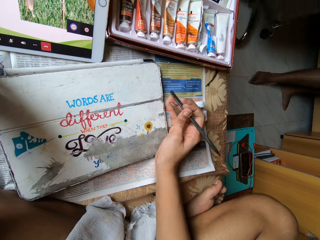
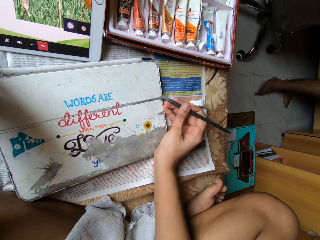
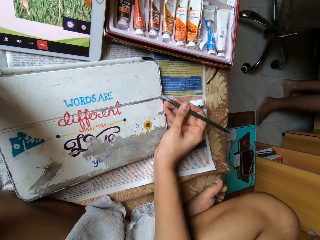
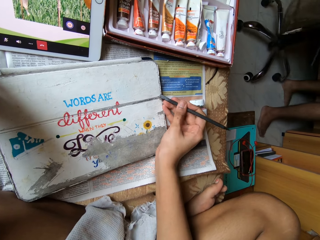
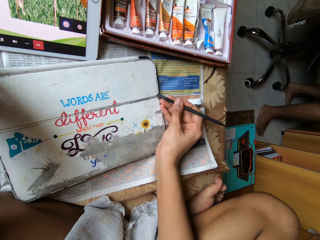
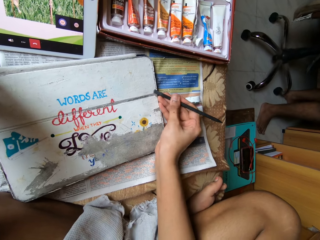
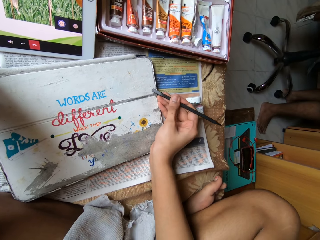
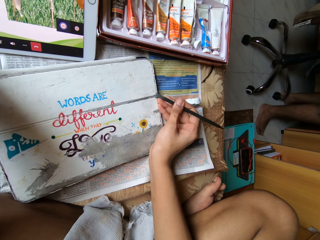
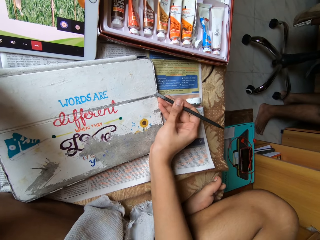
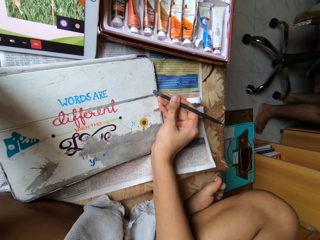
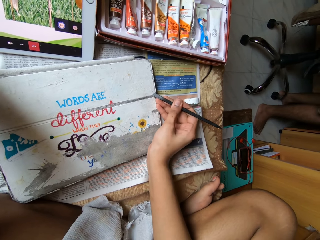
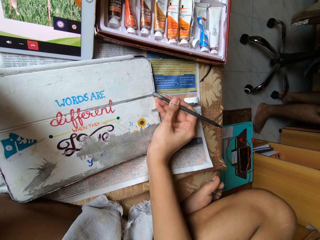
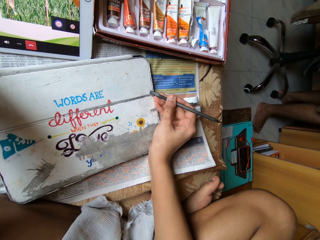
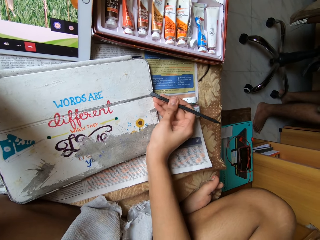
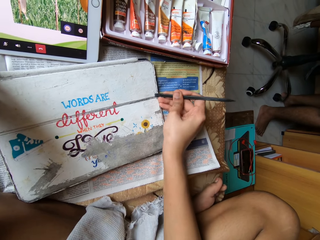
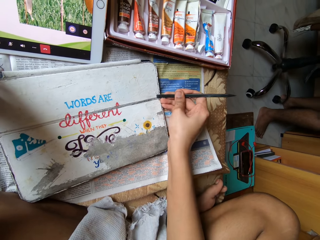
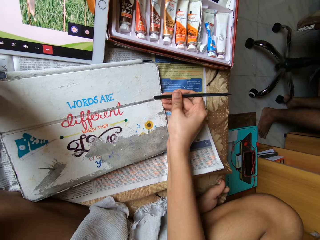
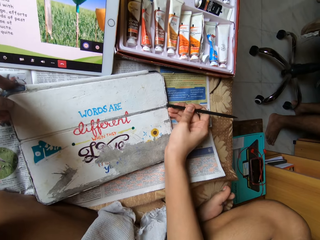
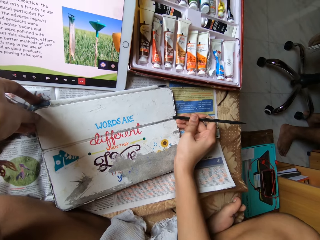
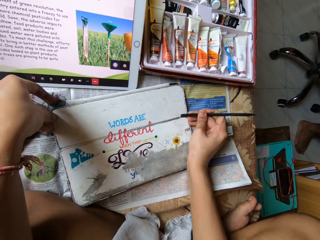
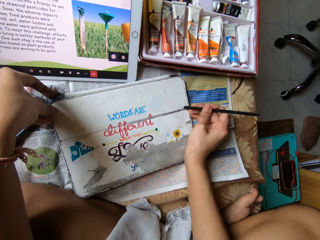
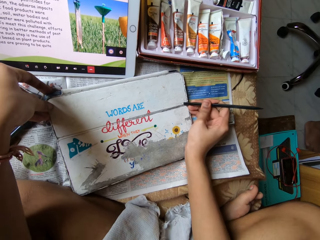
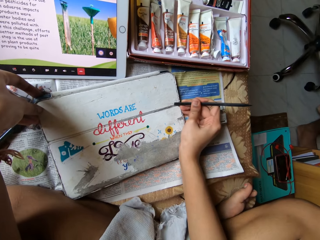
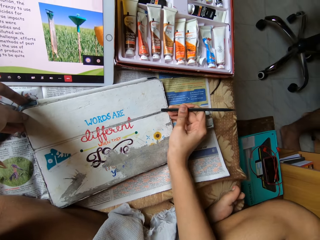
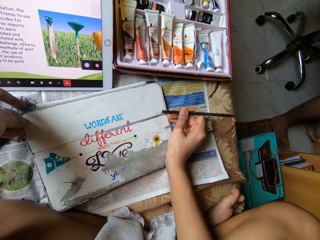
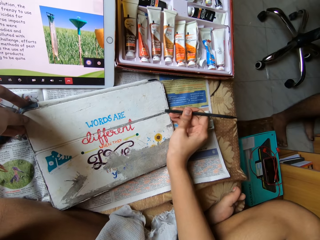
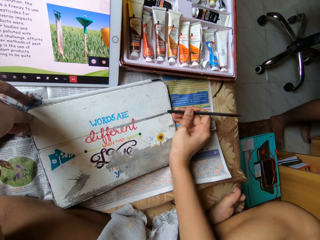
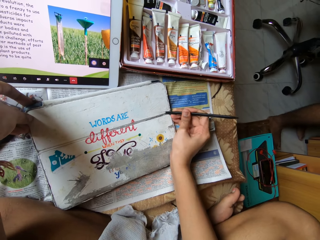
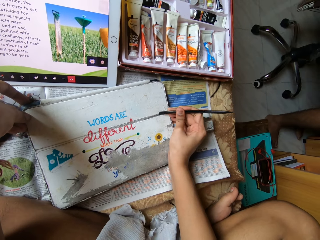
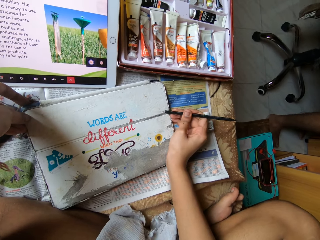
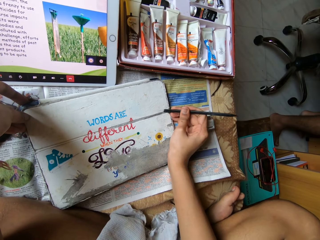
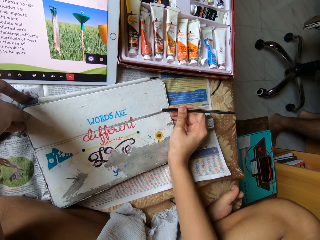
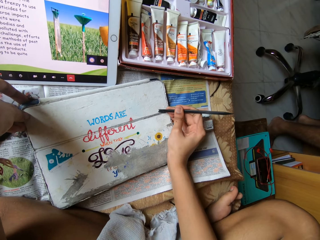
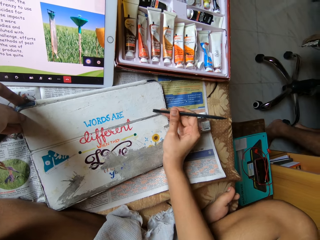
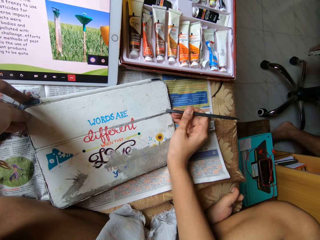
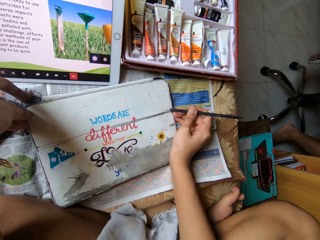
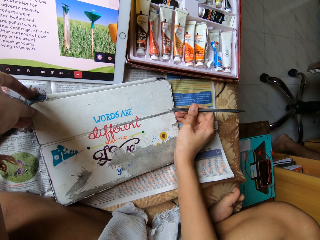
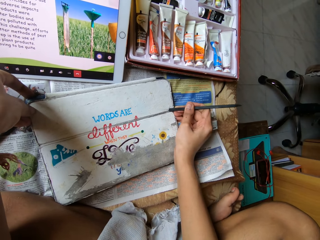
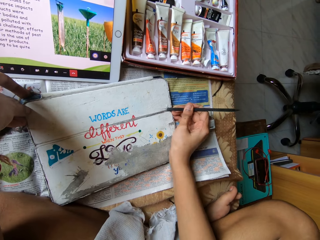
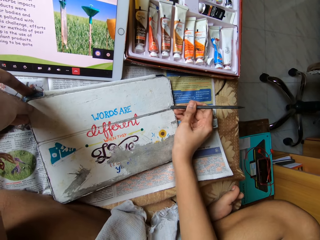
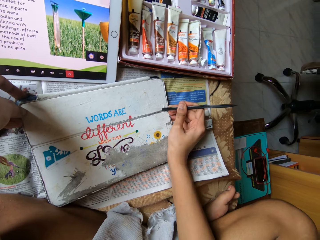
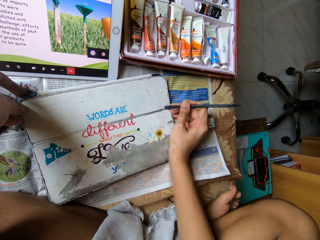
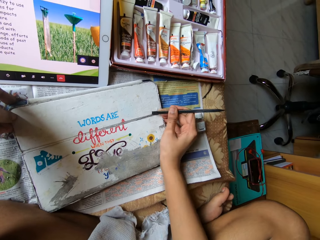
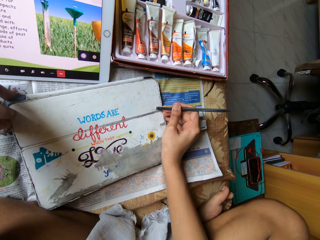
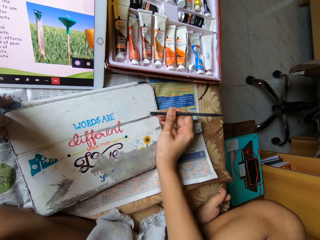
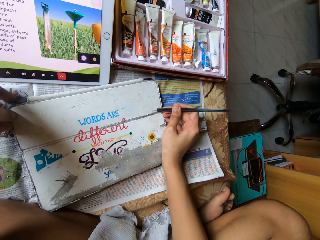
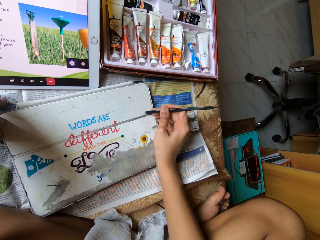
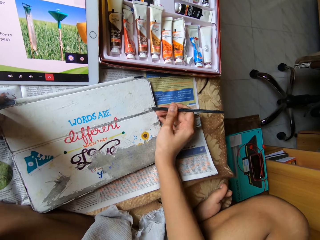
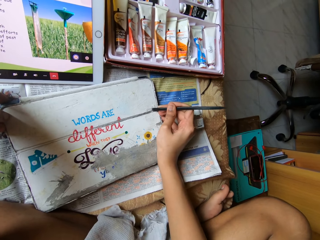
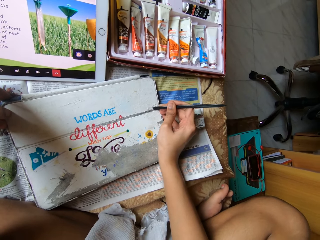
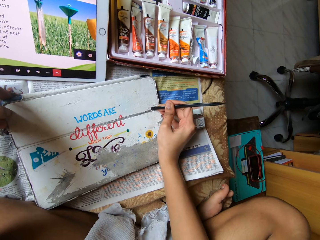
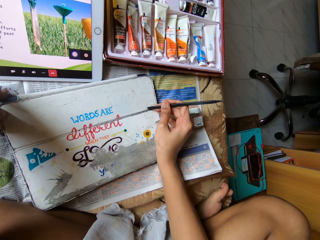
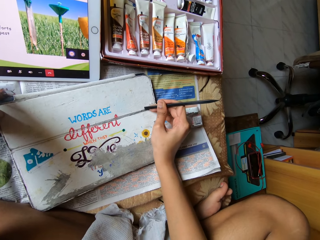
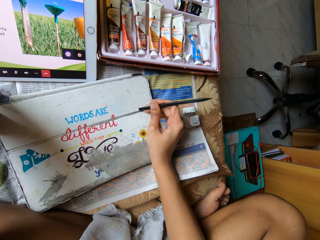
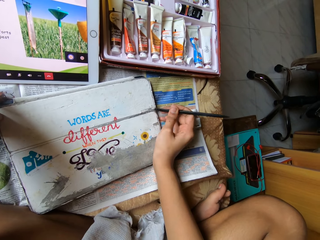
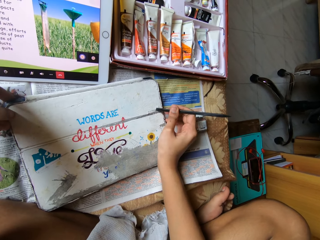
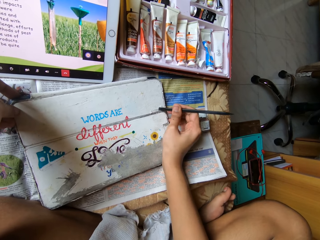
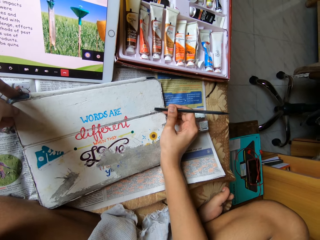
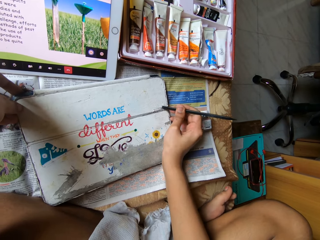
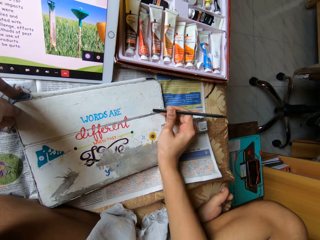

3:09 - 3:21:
The camera wearer converses with a person.

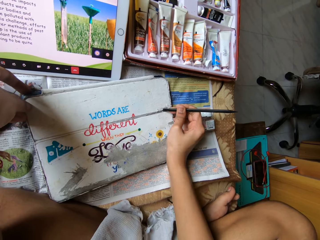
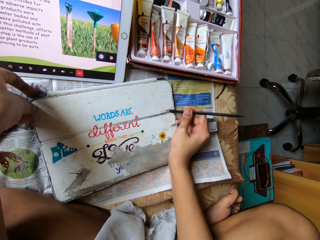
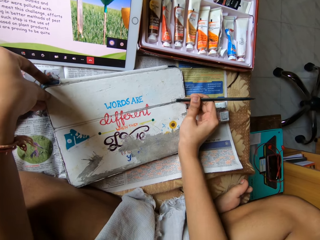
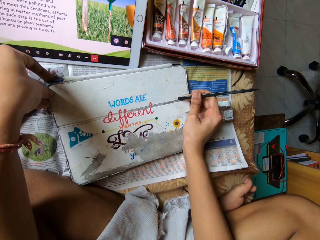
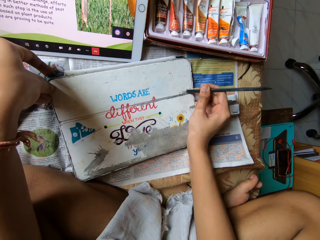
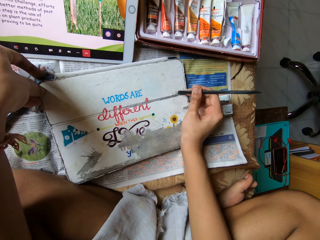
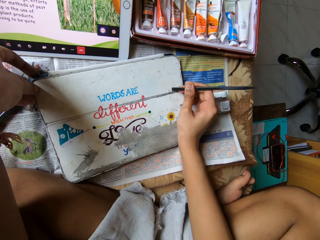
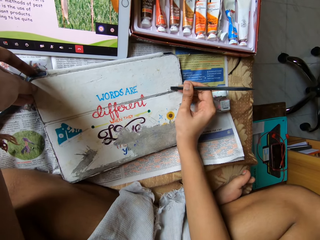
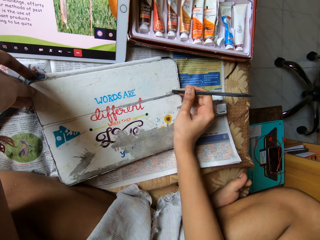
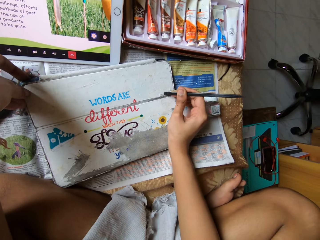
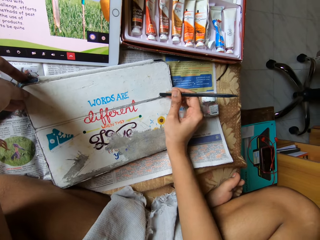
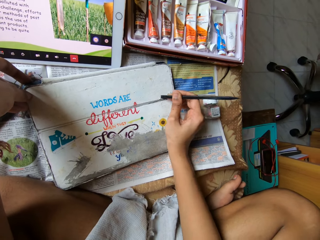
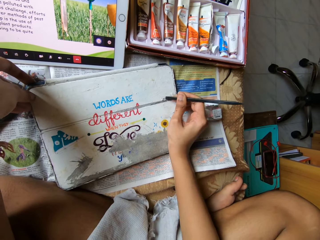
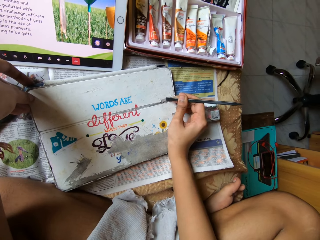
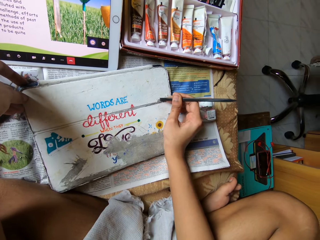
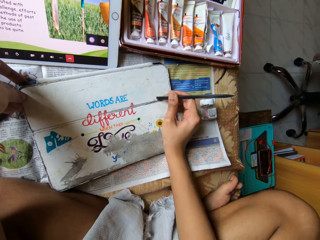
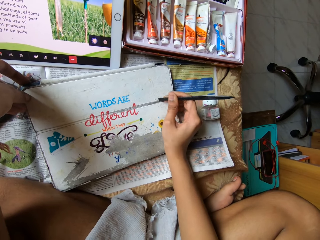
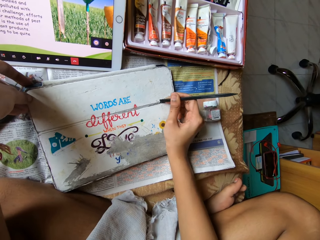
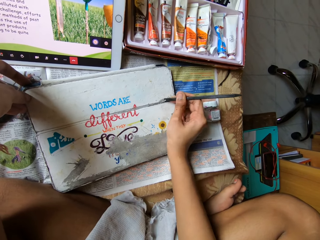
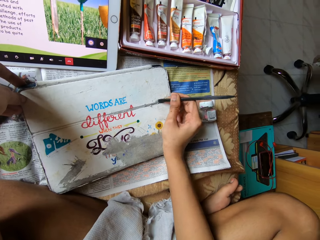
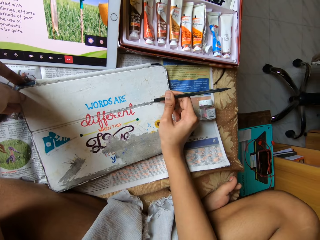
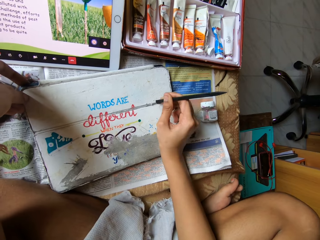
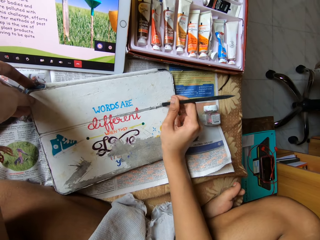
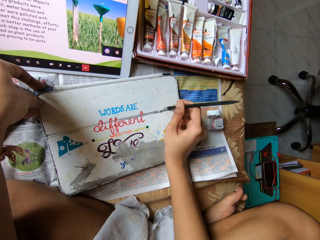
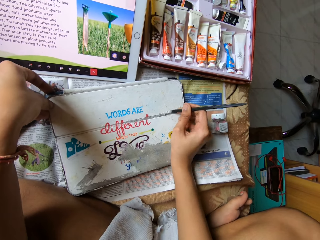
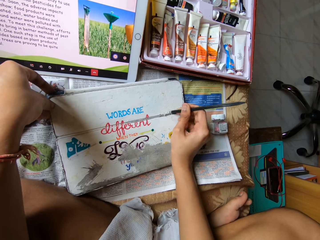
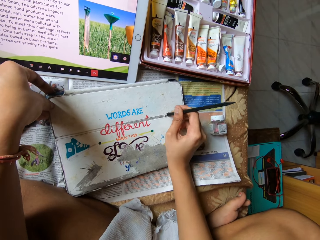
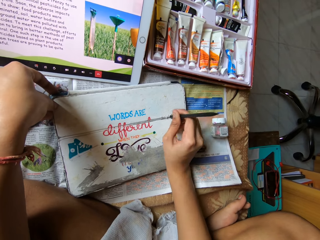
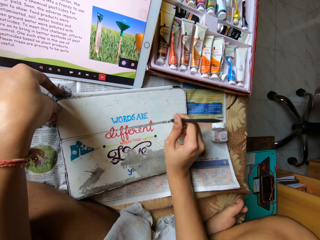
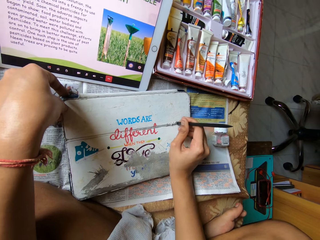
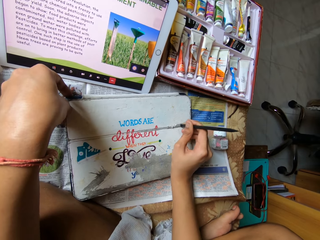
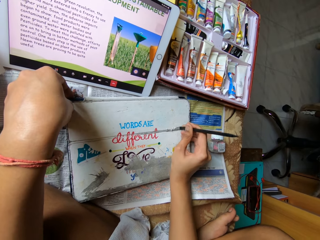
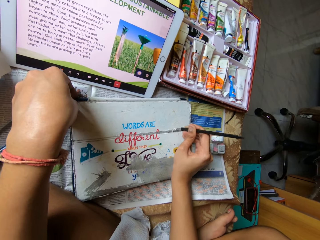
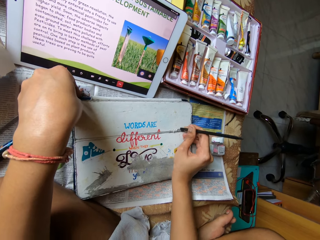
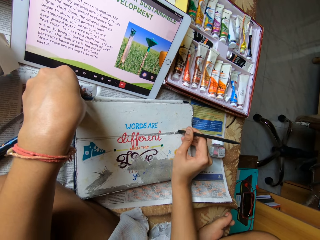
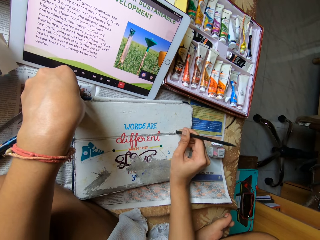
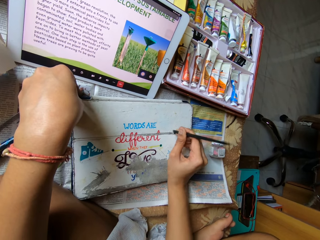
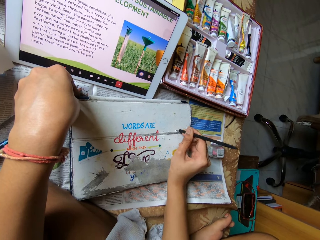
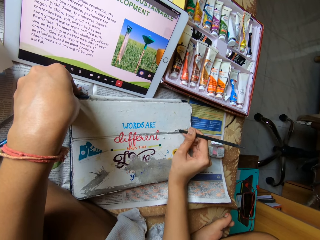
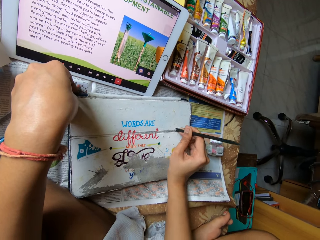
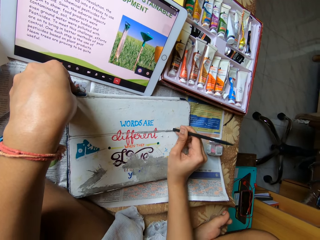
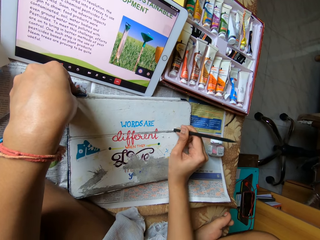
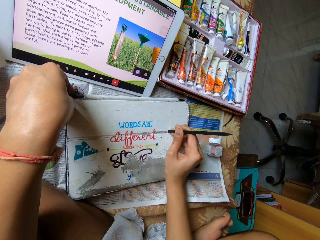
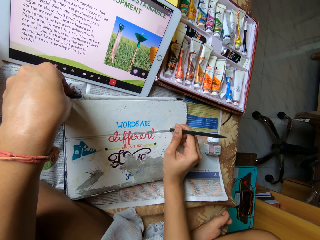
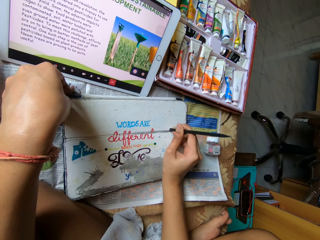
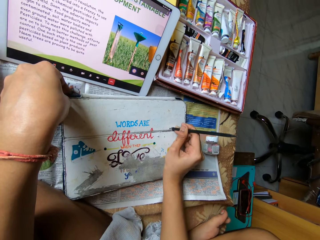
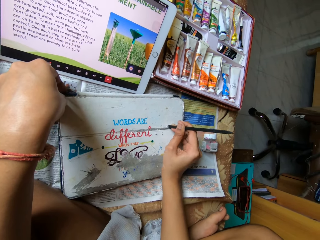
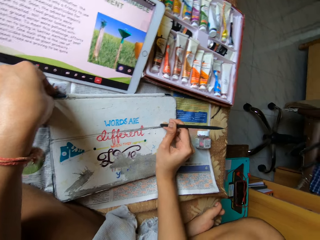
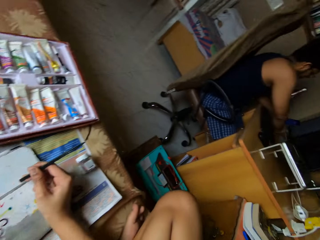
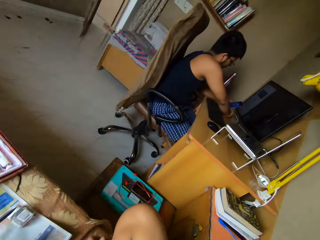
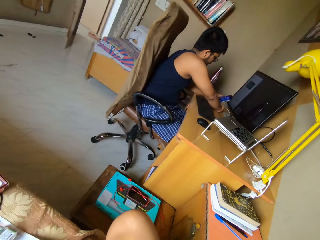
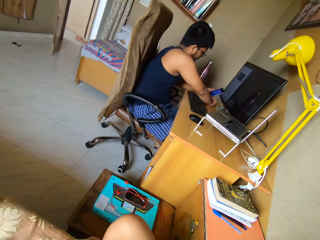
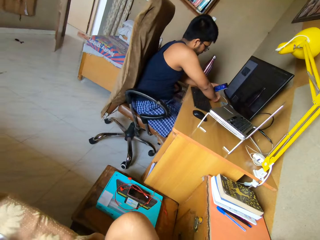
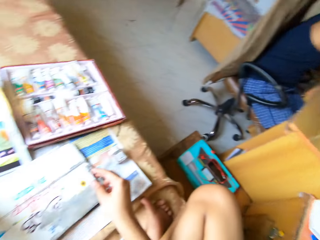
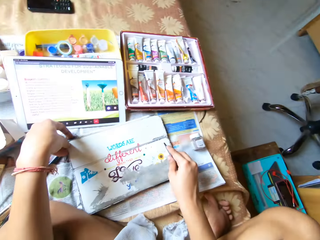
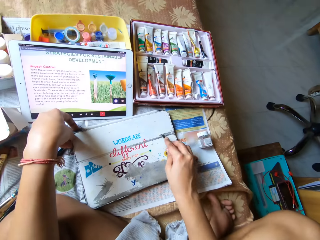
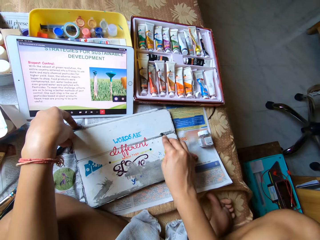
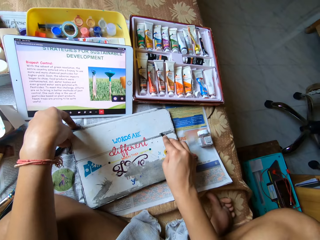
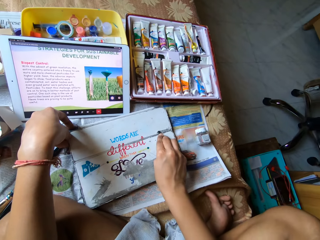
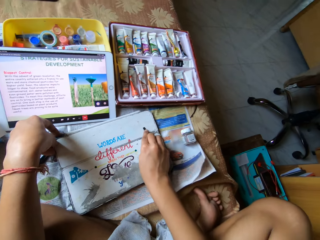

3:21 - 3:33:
The camera wearer looks at a man. The man operates a phone on a table with both hands. The camera wearer removes the painting from the aluminum material with the paint stripping tool.
